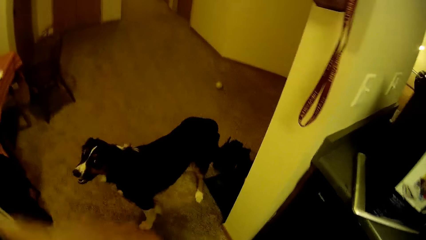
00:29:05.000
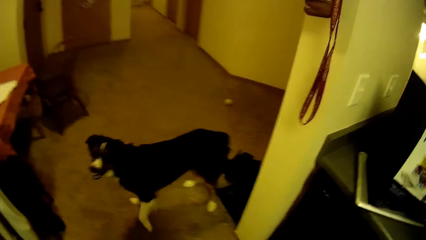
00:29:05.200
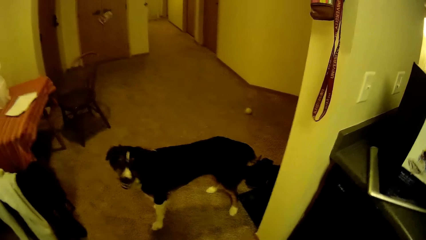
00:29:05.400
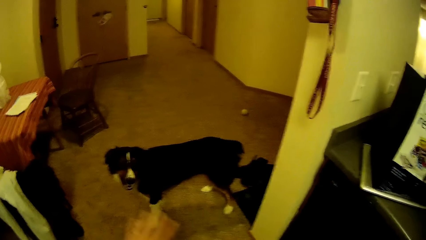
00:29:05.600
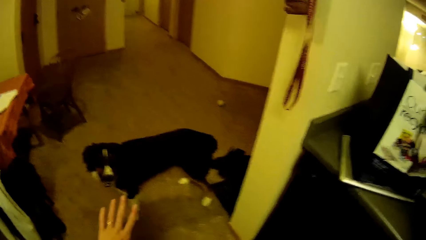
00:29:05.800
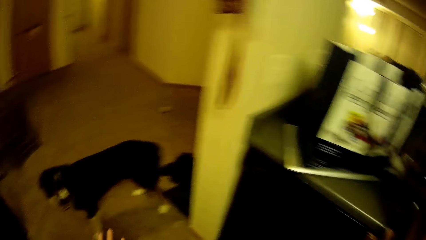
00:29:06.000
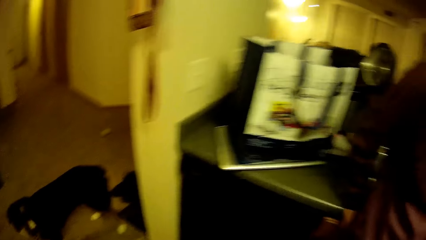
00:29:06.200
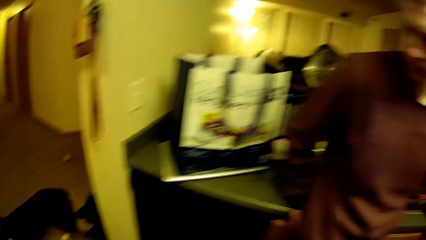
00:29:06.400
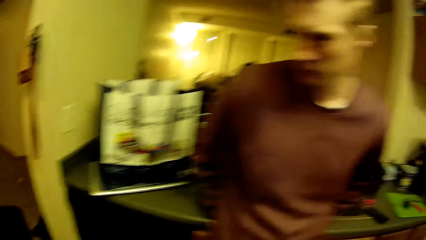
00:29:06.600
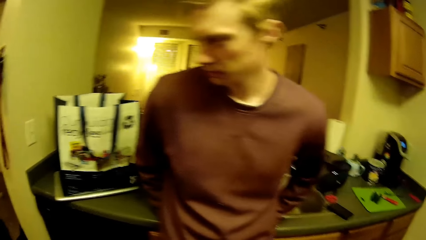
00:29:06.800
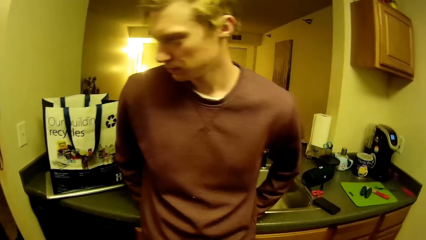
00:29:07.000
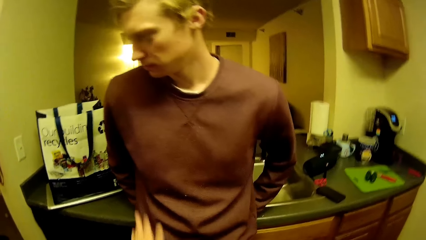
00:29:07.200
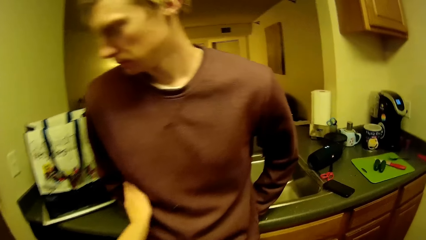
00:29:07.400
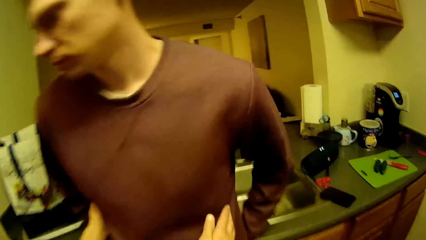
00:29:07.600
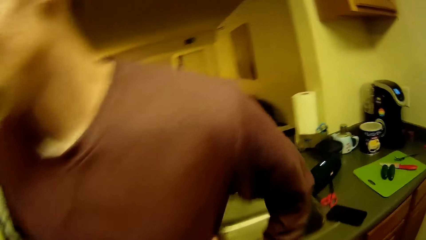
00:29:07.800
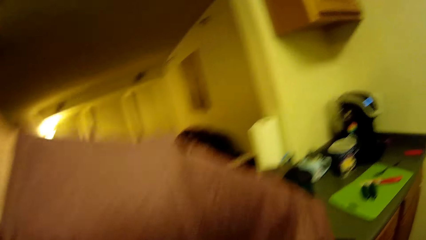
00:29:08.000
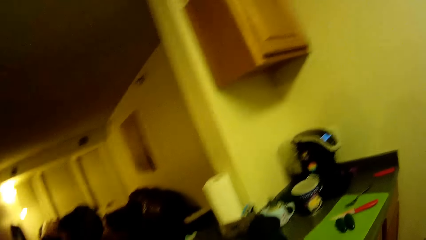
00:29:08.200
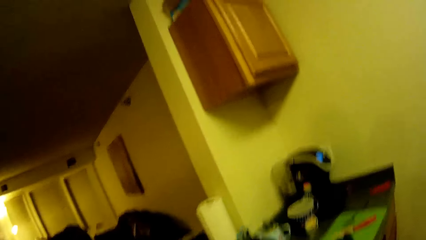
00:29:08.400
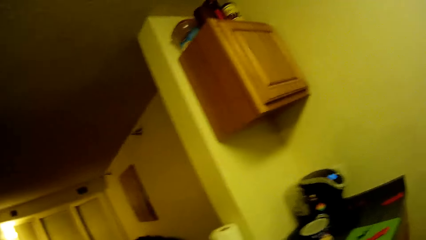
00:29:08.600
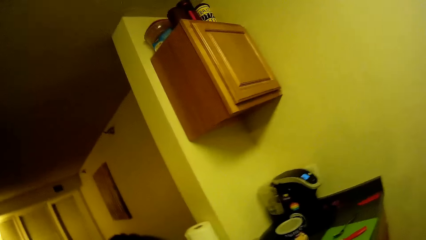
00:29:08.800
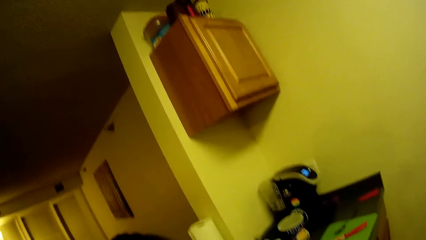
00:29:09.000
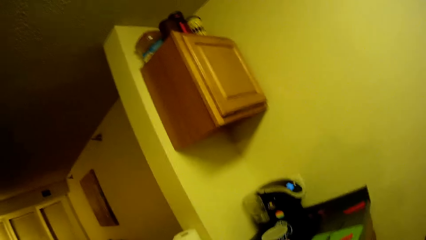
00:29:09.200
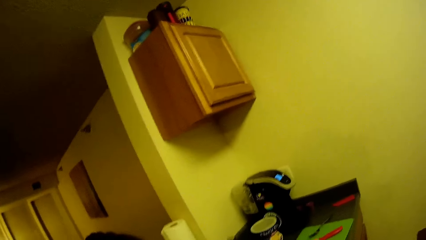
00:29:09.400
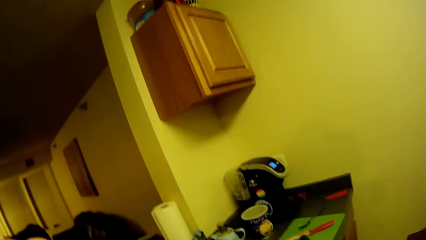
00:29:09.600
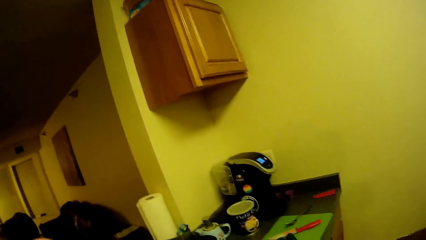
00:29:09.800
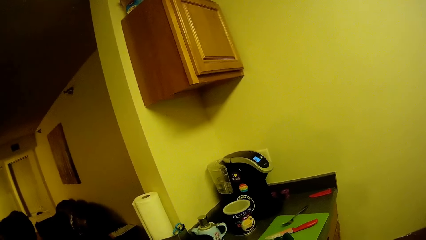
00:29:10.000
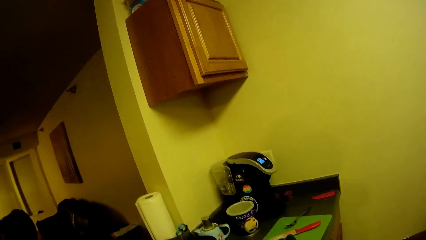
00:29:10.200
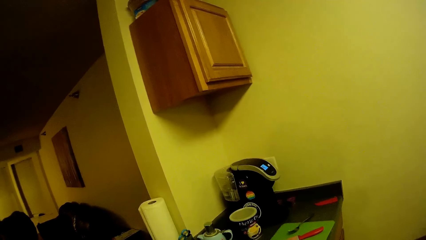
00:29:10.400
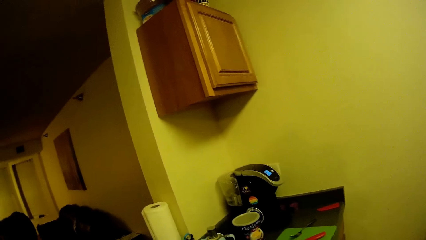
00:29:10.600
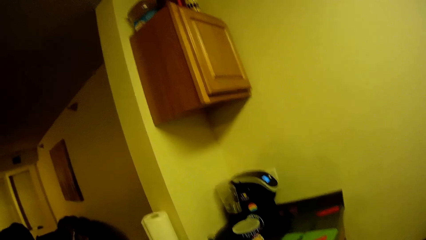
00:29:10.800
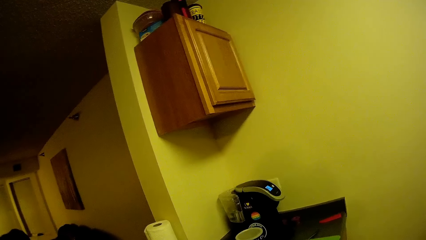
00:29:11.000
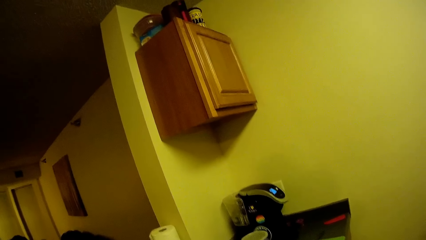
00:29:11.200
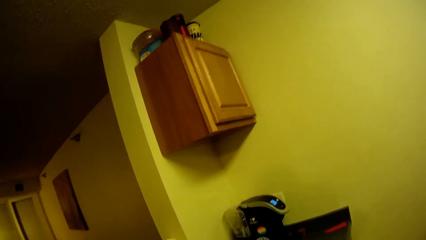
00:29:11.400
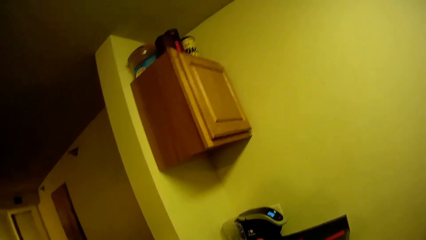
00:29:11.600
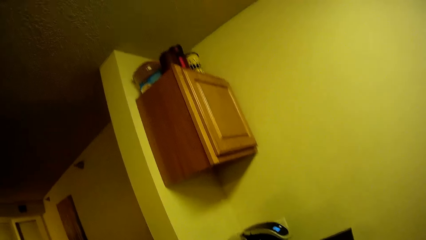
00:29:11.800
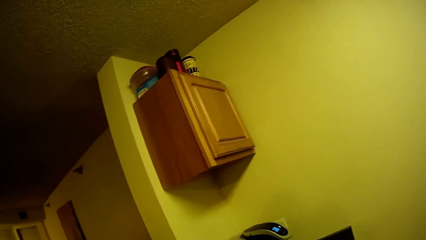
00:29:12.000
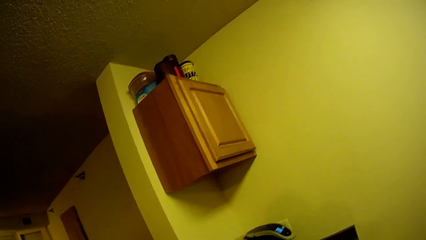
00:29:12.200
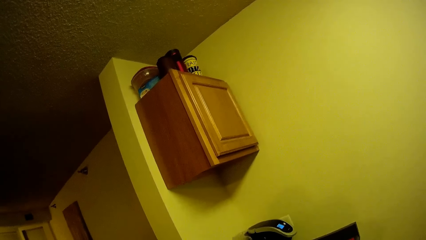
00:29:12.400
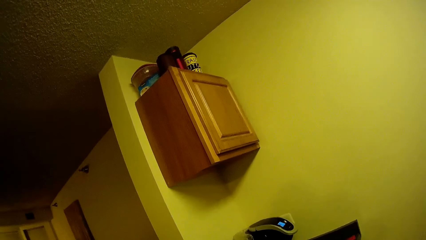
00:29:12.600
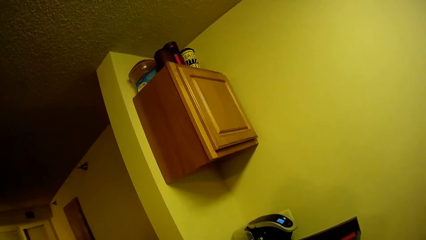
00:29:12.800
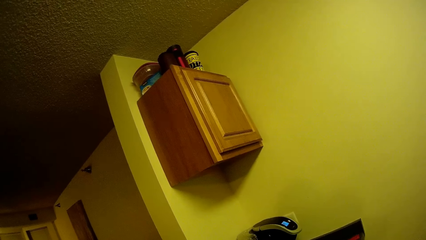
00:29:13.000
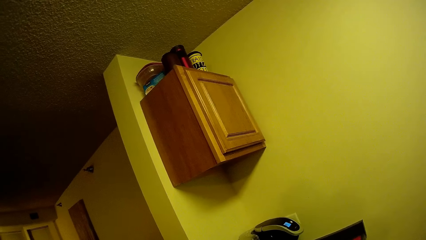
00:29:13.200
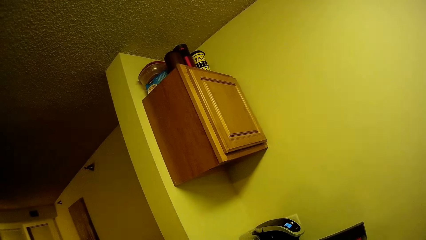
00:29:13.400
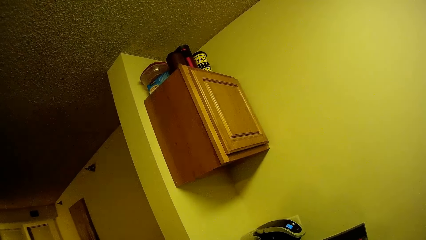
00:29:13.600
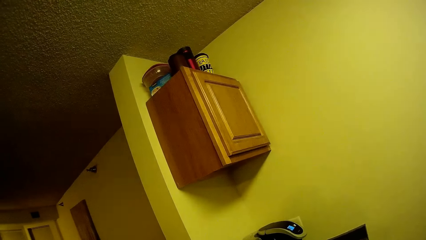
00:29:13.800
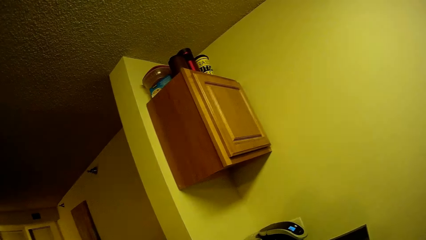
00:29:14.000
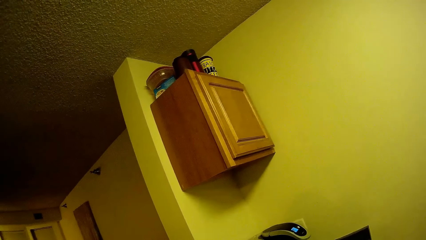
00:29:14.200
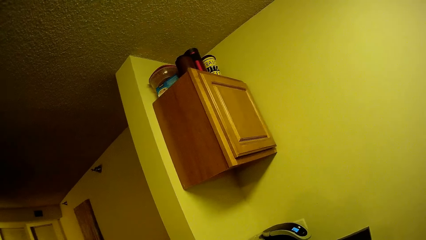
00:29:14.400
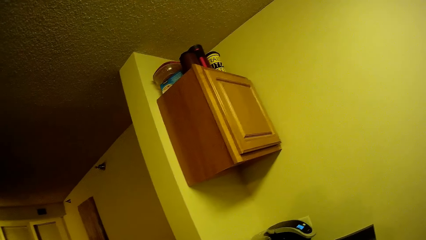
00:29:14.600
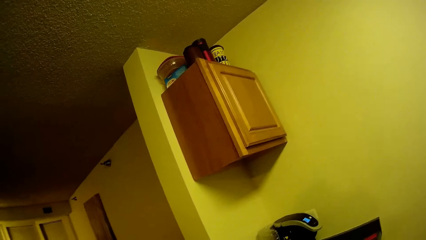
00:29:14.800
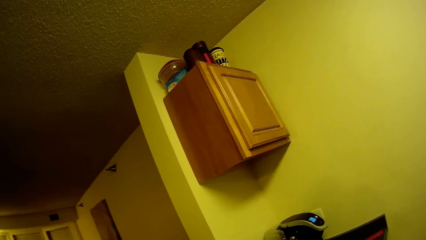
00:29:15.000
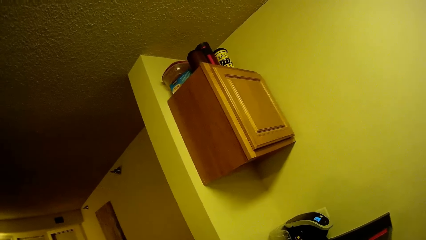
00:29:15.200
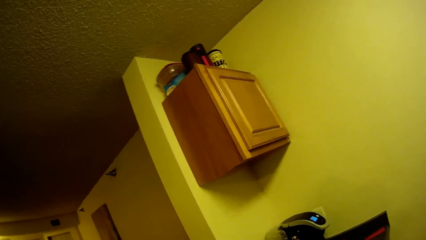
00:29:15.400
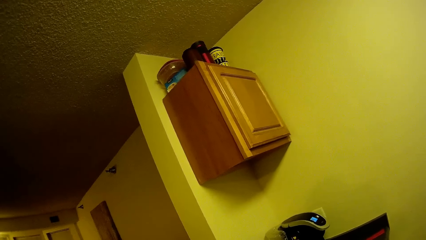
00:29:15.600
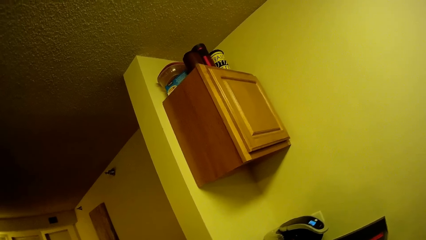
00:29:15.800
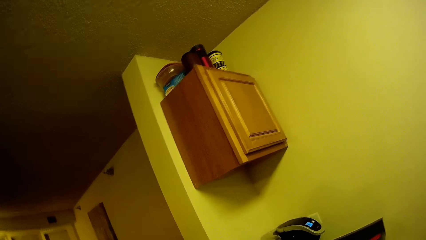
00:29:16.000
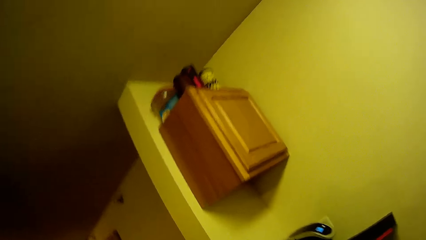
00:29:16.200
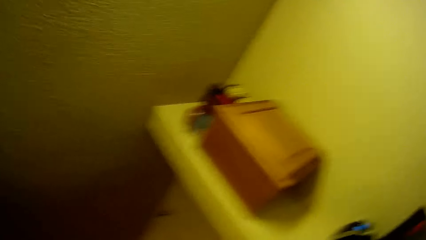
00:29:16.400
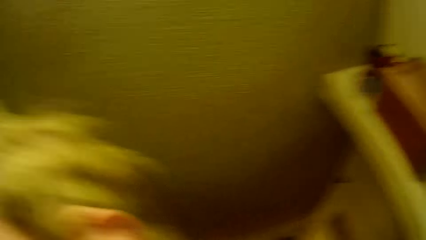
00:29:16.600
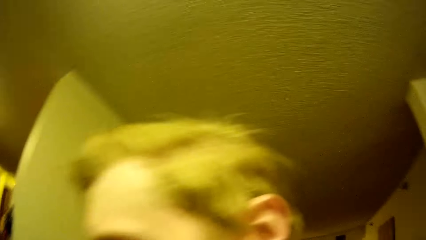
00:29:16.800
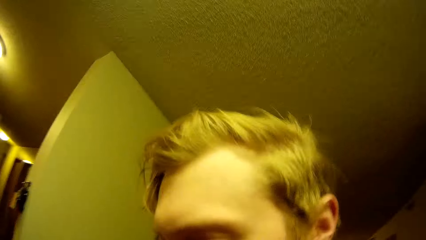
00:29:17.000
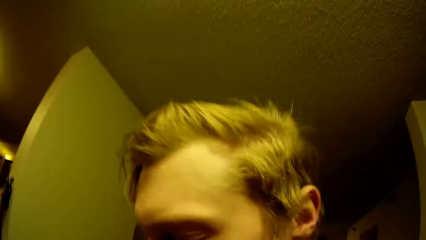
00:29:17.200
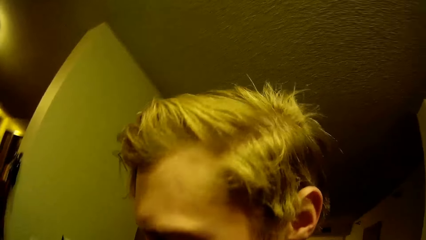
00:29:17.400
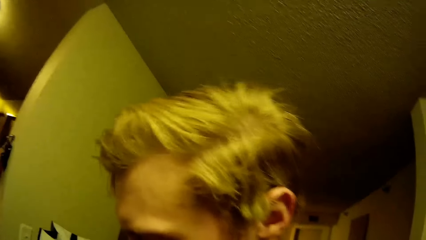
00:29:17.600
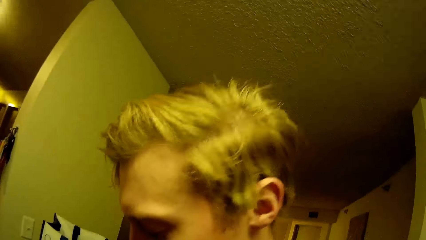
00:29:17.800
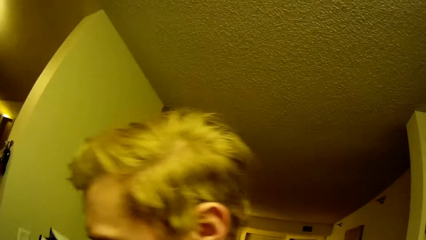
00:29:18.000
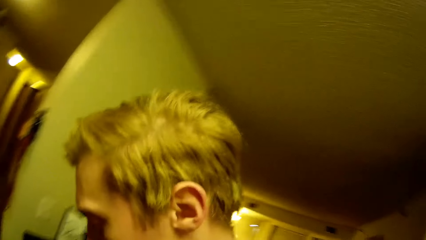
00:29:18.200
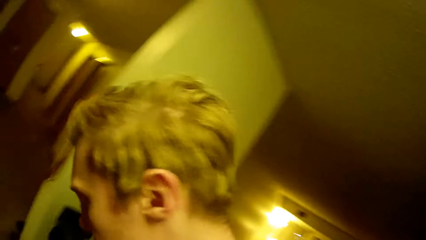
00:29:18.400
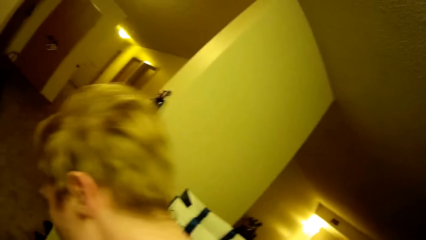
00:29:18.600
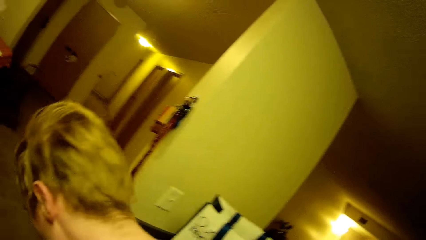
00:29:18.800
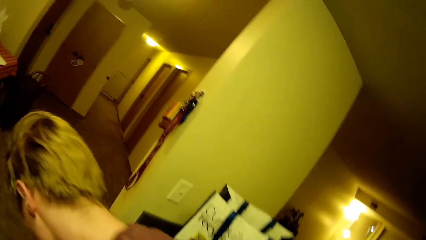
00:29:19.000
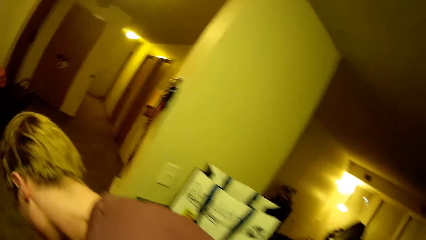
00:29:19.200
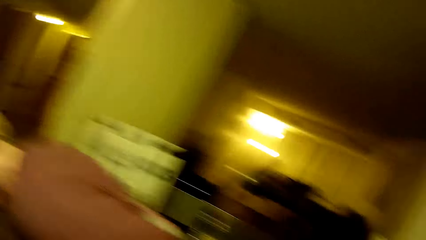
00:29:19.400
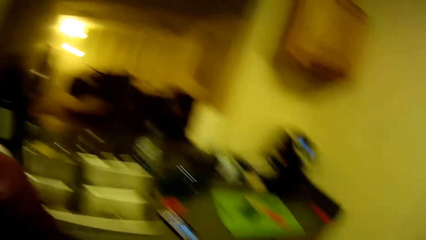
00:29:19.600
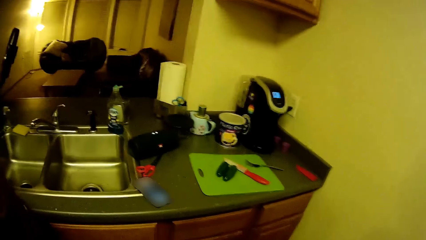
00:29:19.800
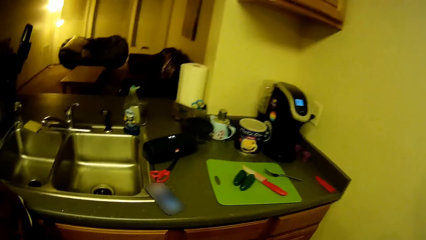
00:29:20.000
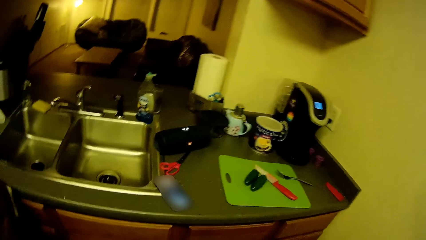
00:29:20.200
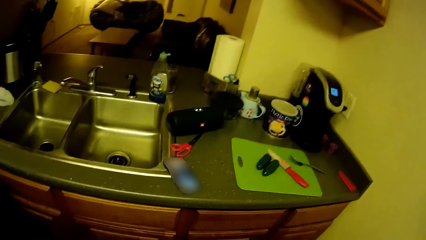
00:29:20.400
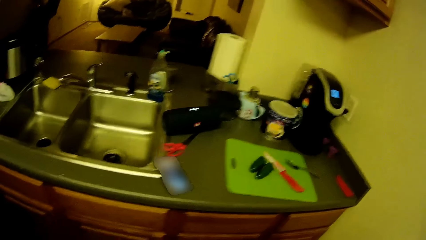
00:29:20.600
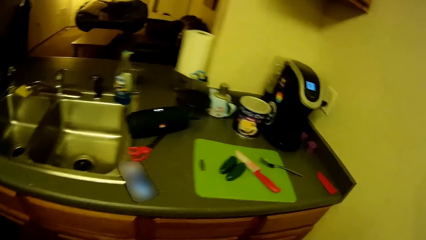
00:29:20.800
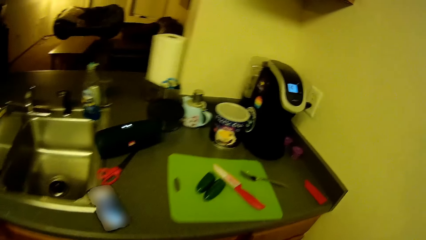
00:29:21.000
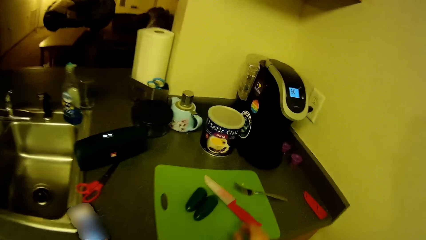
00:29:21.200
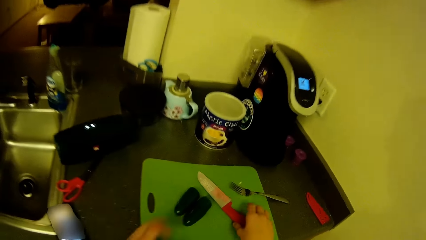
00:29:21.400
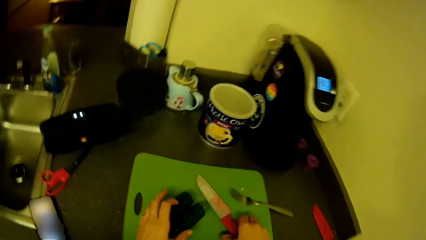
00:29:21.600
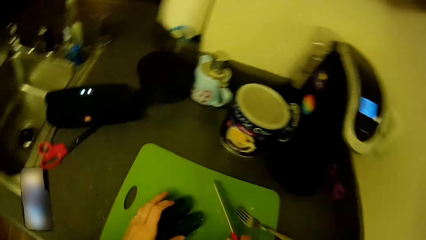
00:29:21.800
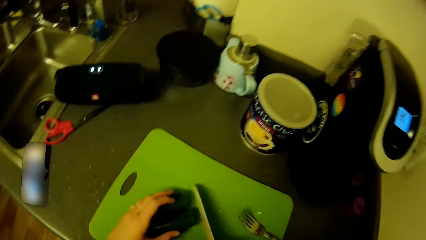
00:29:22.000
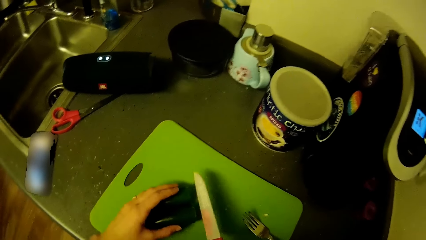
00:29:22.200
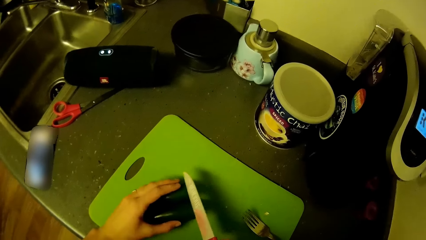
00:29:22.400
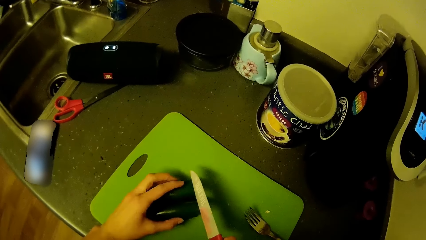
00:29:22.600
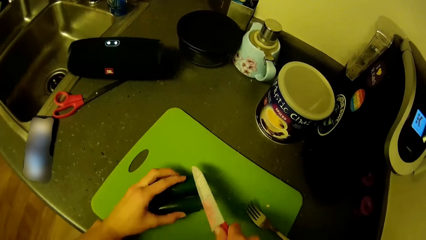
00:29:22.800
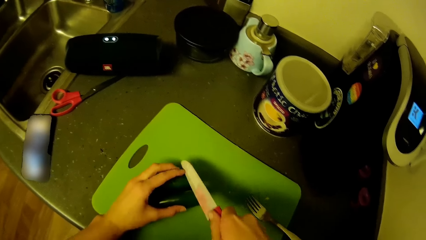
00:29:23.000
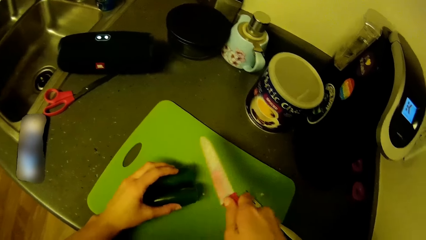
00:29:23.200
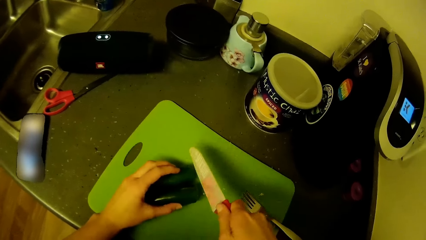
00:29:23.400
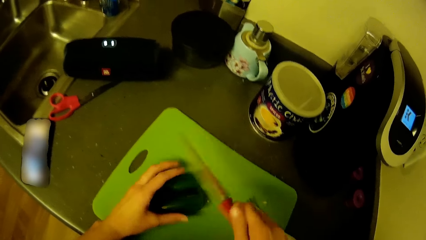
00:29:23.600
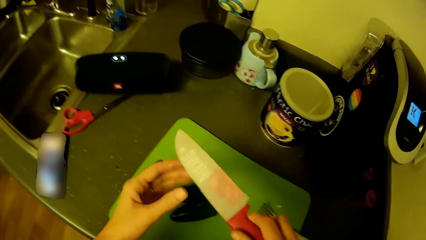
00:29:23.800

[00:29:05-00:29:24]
The camera wearer looks at something. He hugs a man. He looks around the kitchen. The man holds something. The camera wearer holds the green pepper. He slices the green pepper with his hands.
